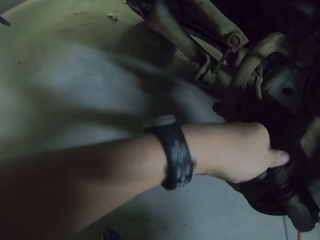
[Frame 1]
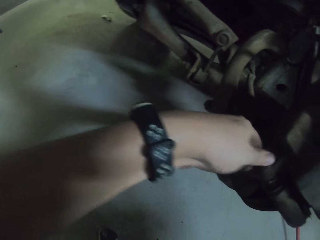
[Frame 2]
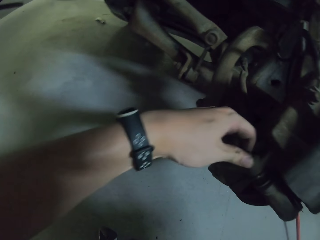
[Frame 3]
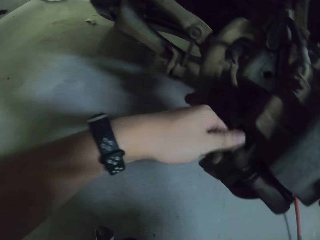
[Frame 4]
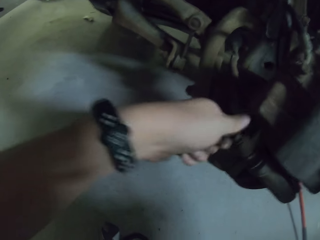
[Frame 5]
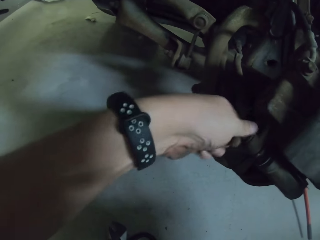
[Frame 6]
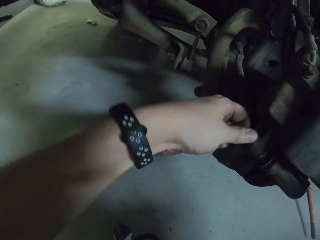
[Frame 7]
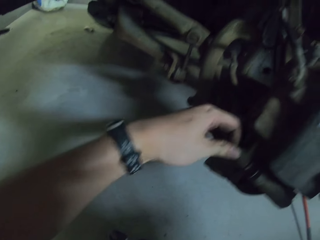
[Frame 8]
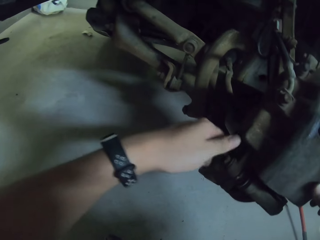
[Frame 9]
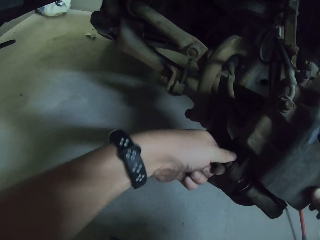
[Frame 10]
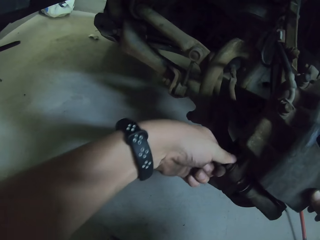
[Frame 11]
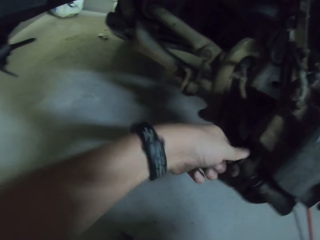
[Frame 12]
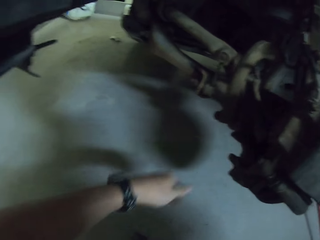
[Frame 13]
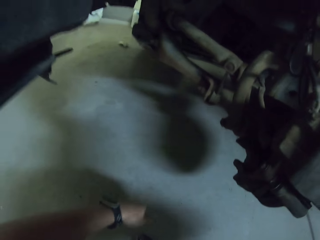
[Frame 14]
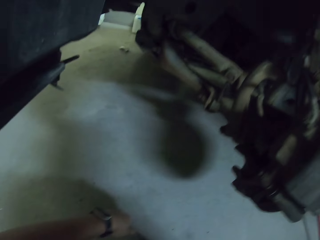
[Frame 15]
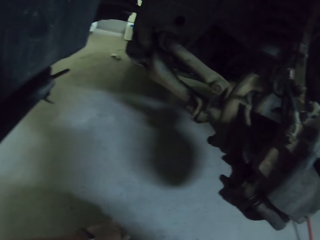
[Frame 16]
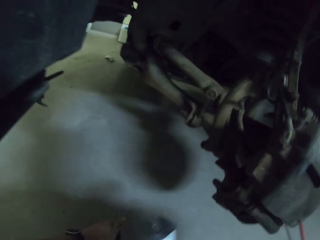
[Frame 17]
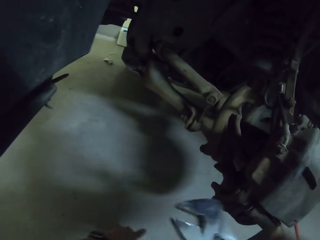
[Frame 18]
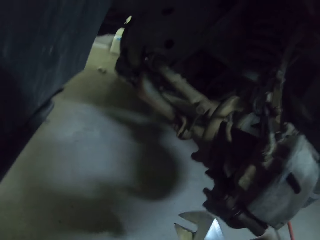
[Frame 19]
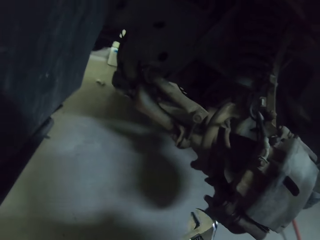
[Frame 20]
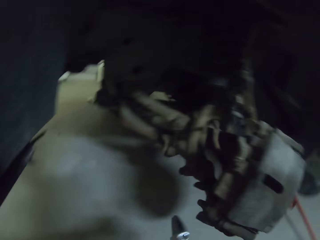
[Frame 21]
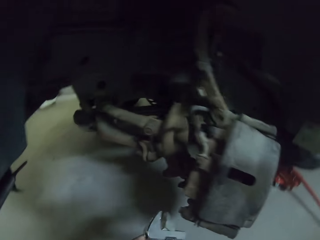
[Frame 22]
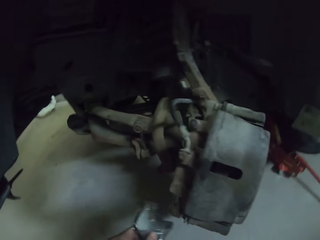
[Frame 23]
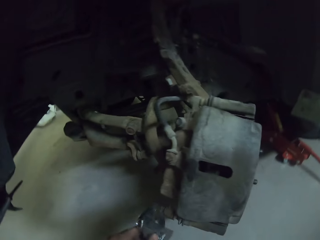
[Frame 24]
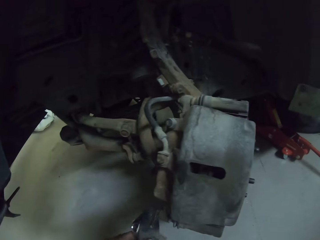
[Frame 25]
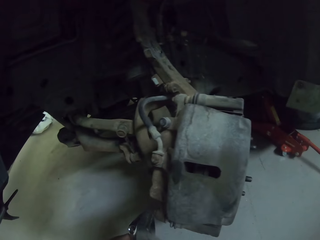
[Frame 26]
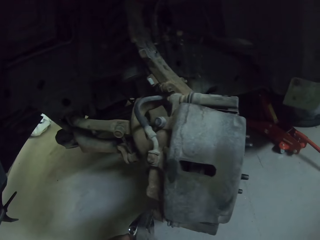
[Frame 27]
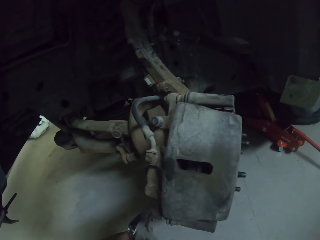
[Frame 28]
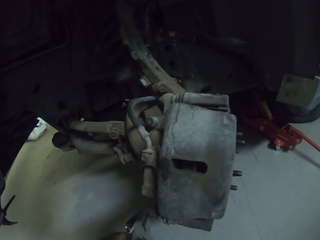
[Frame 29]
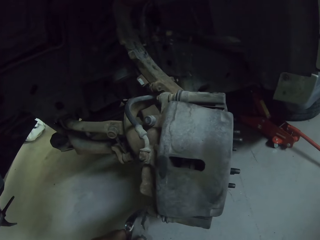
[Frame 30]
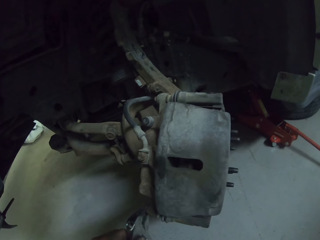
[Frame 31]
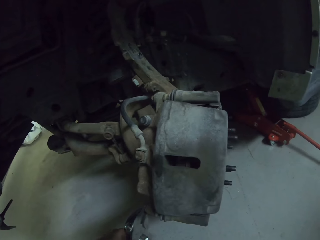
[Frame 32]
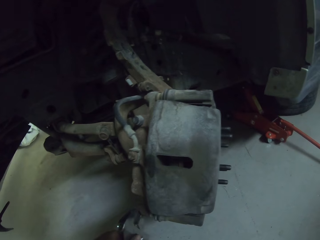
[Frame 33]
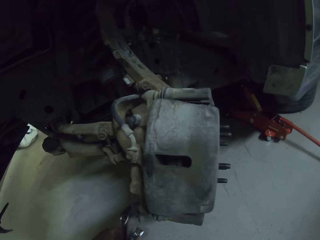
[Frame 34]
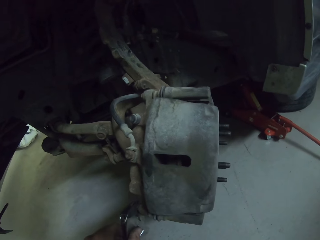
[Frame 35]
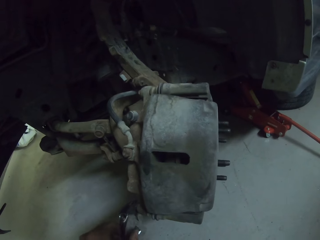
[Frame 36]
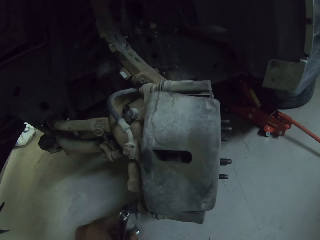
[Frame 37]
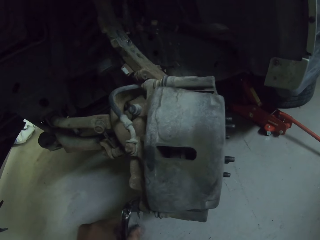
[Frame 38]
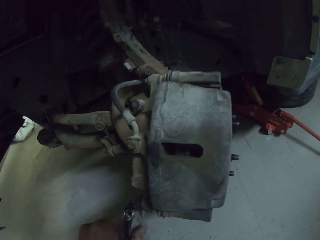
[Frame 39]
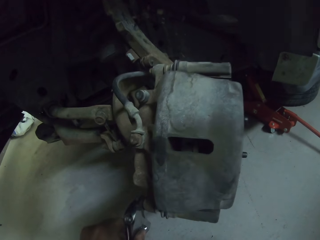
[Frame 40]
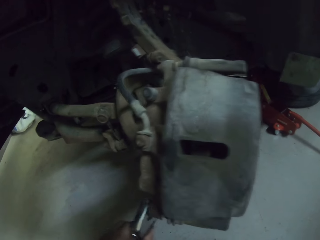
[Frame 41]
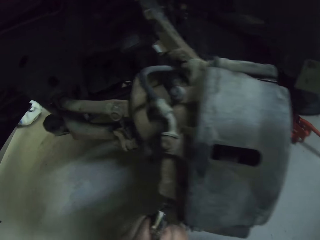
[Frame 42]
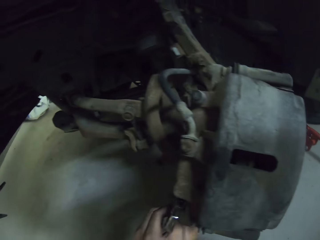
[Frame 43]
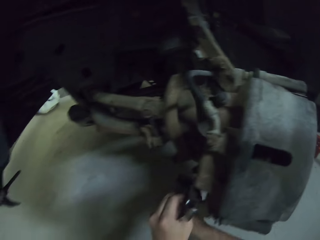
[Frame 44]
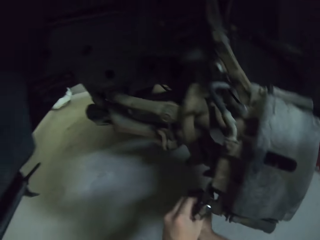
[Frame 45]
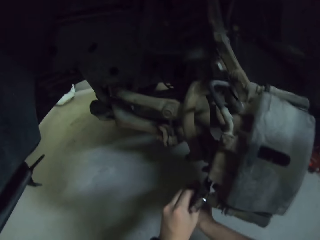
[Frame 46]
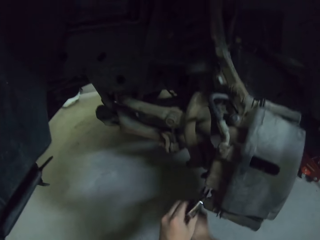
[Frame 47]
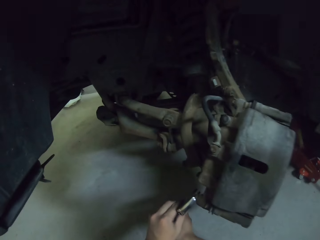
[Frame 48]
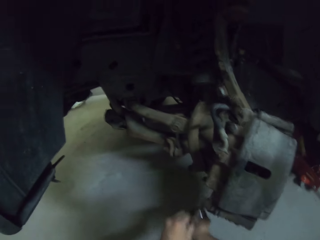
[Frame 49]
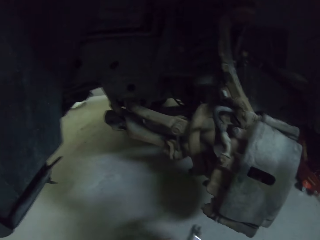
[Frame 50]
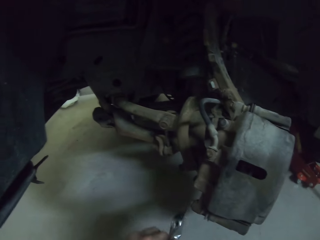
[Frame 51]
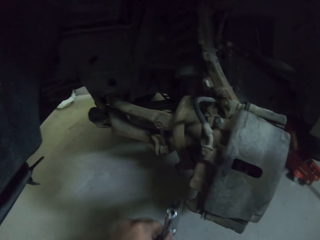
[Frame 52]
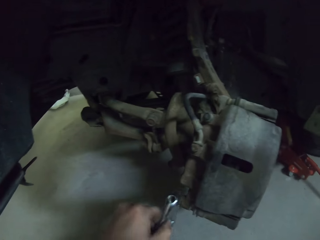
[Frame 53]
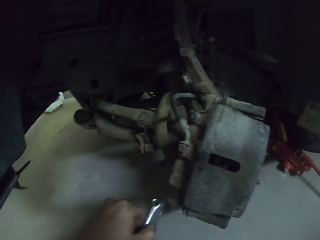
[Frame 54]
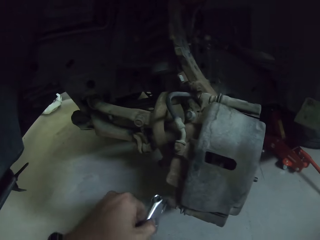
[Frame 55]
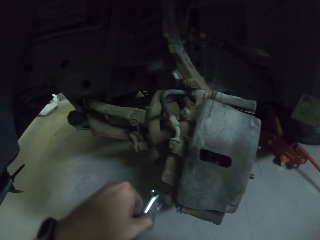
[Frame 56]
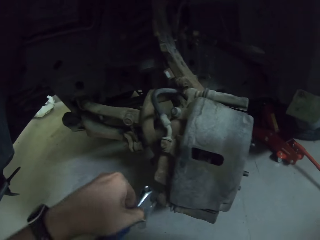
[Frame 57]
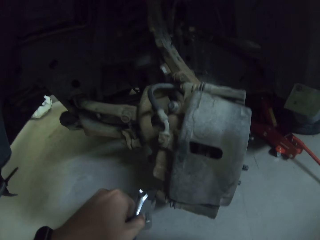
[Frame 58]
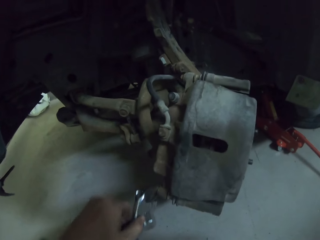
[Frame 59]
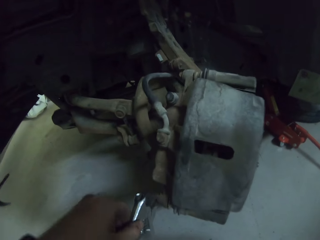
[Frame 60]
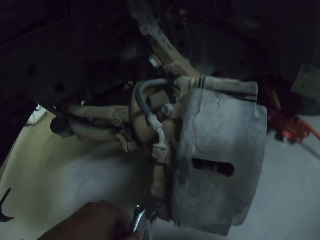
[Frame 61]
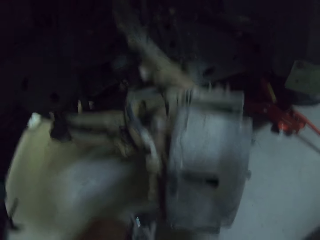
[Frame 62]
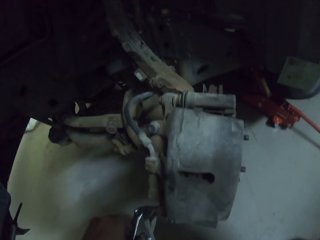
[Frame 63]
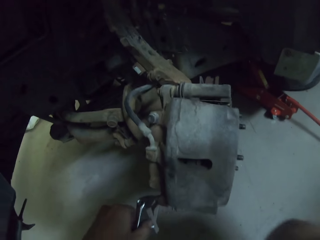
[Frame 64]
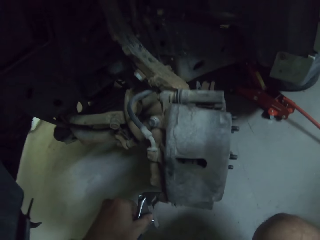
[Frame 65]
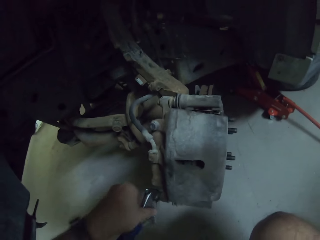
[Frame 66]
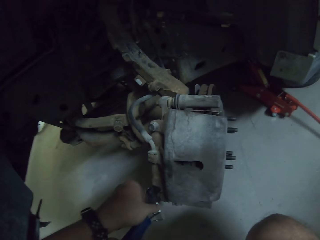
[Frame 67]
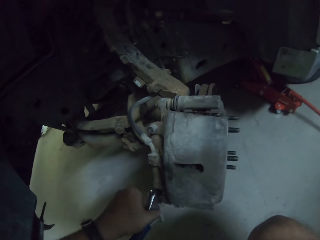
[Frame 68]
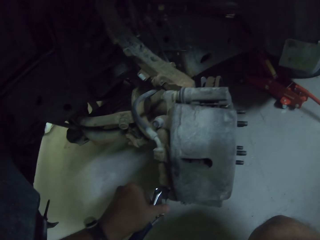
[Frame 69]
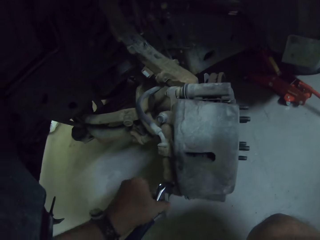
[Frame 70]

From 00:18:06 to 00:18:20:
The camera wearer removes a hand from the nut. They pick up a spanner from the ground. They fix the bolt nut with the spanner. They move a hand. They open the nut bolt.

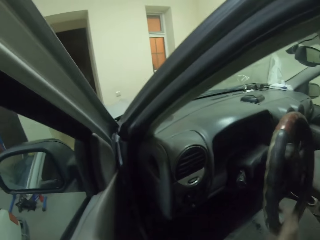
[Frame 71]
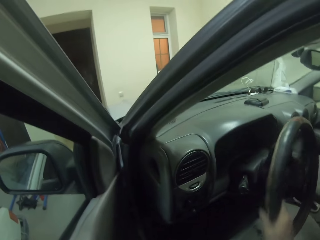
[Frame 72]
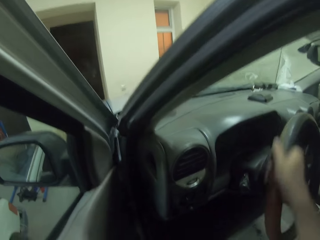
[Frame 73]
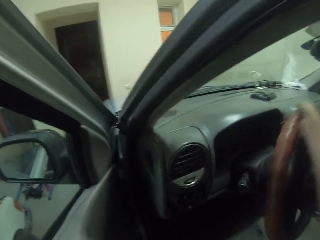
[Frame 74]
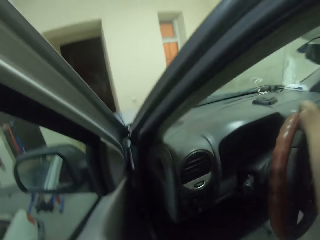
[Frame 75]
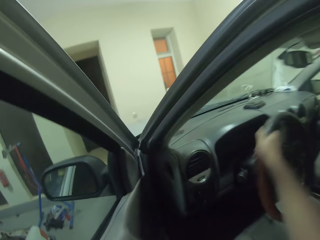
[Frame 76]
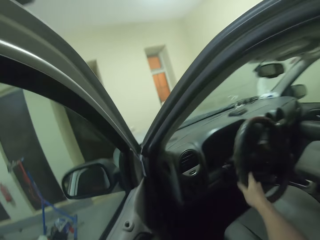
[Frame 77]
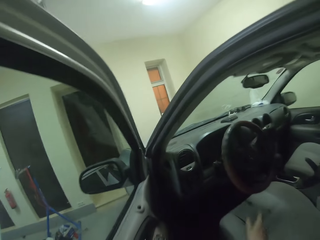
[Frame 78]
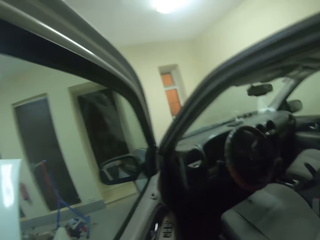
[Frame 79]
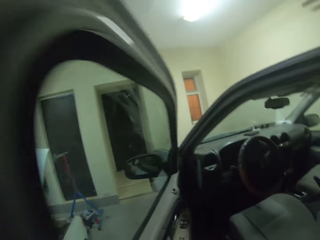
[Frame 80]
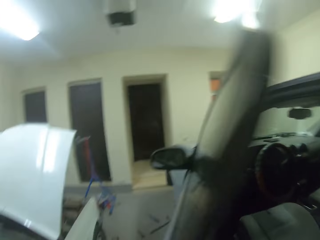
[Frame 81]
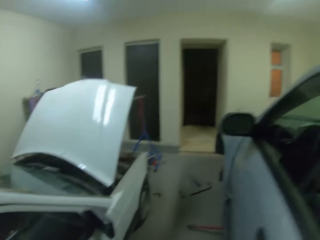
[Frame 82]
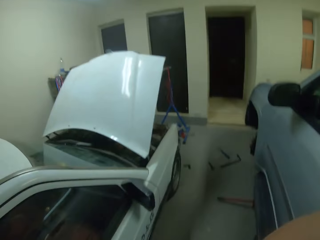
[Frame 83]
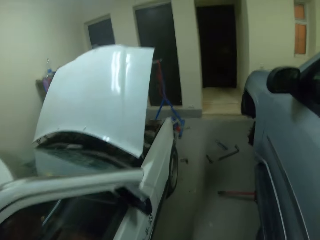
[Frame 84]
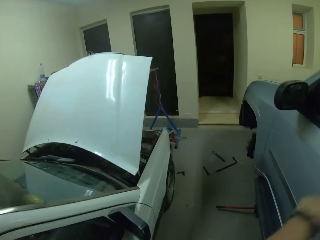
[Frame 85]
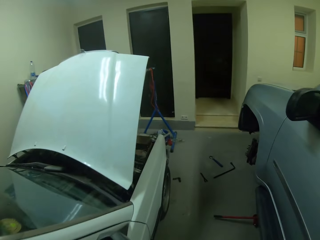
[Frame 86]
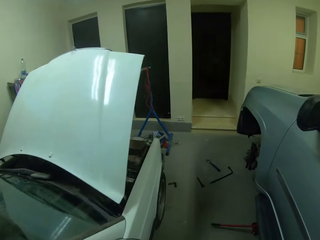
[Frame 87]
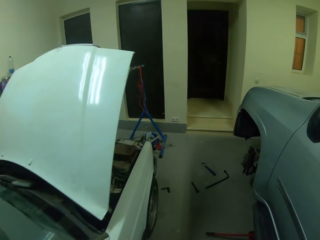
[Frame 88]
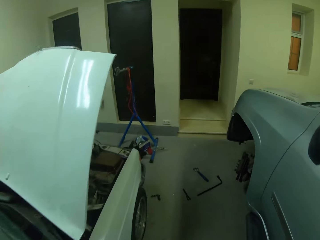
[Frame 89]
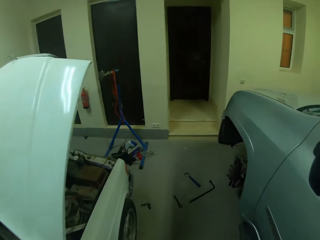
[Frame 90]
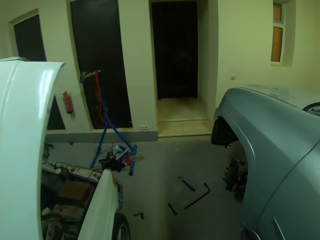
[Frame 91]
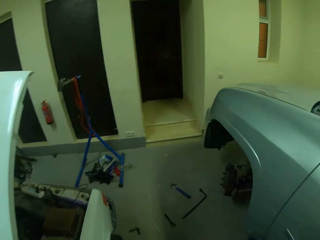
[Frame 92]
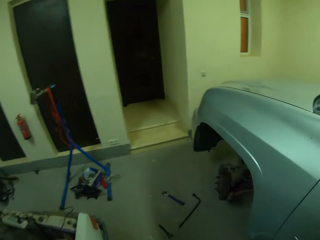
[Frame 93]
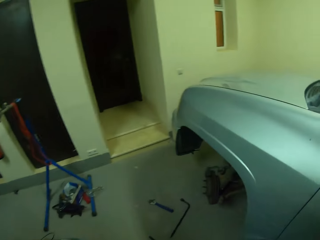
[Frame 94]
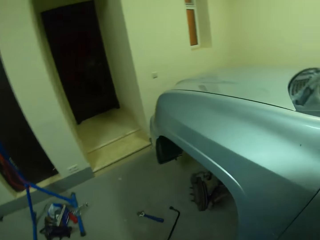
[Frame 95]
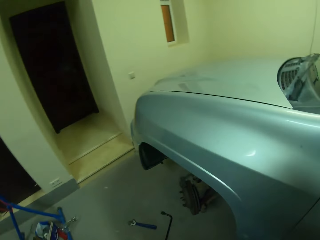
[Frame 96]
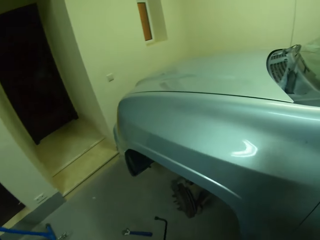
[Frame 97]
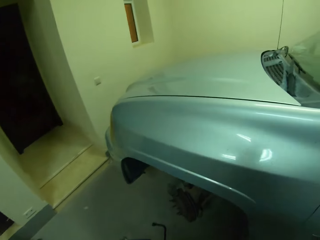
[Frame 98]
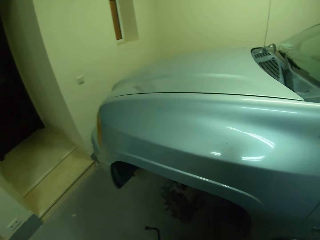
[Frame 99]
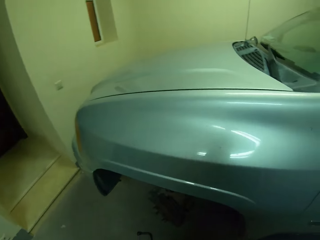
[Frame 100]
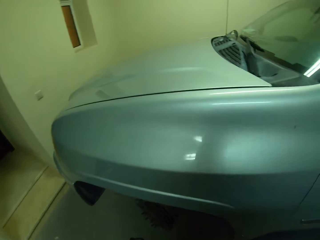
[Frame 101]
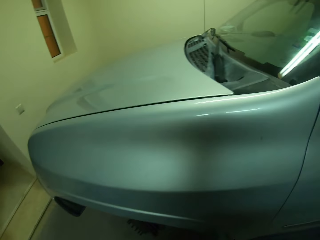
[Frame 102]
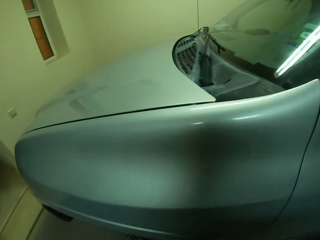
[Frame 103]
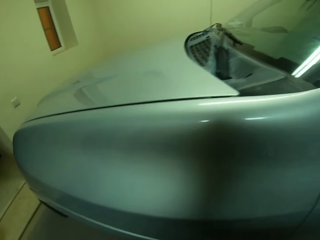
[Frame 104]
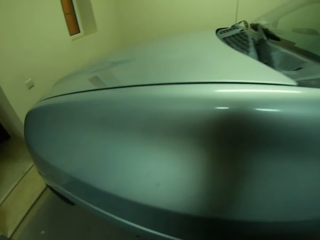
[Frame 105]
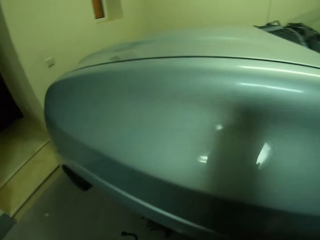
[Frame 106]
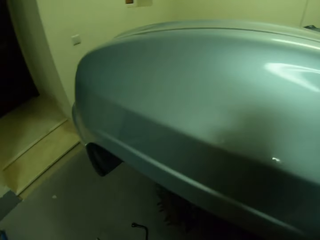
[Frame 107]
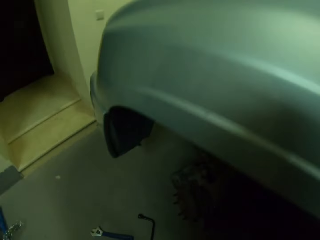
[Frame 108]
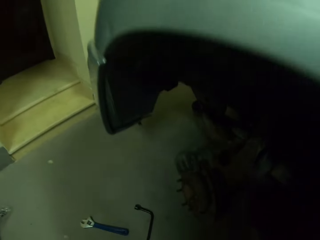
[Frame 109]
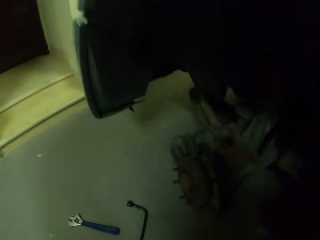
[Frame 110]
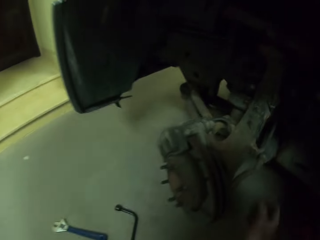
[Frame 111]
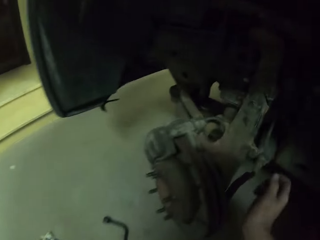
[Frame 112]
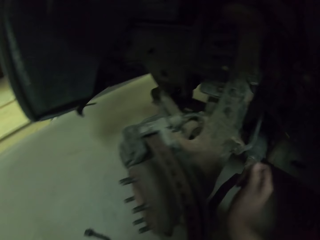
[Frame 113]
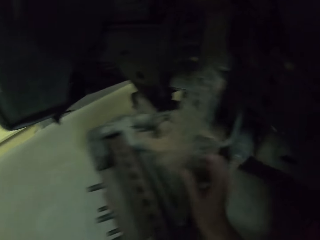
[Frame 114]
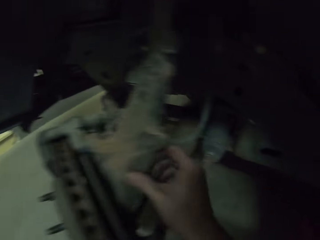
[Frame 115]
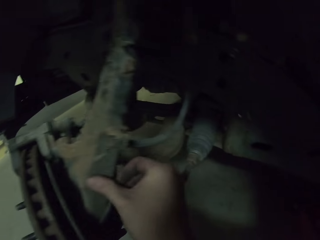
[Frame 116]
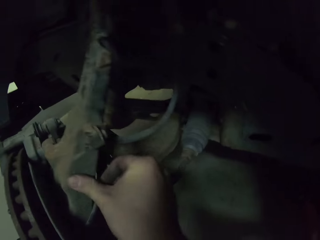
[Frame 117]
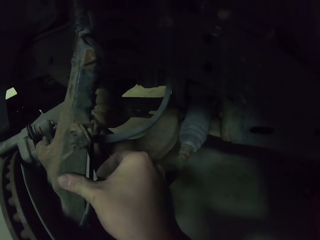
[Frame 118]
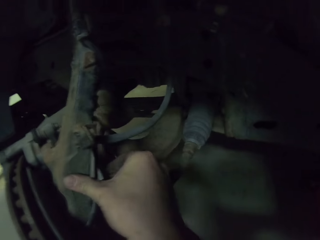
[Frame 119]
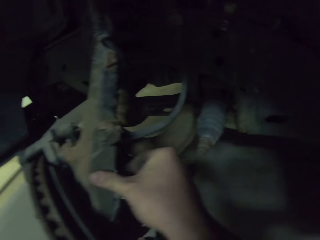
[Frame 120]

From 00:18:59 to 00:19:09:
The camera wearer walks to the wheel rim. They close the car door. They touch the wheel rim.
